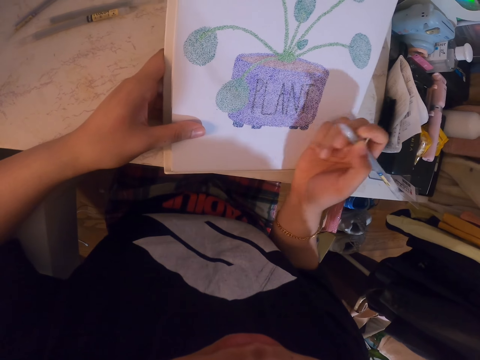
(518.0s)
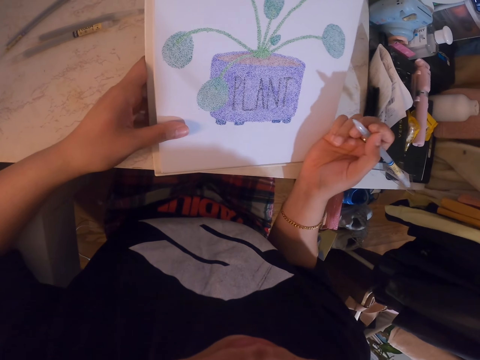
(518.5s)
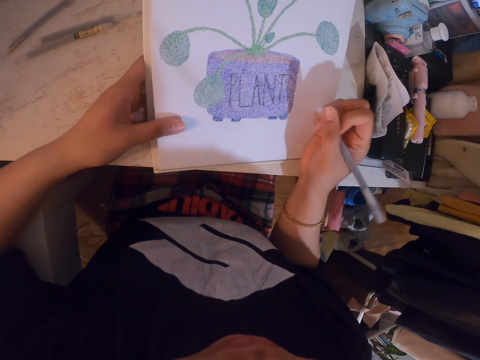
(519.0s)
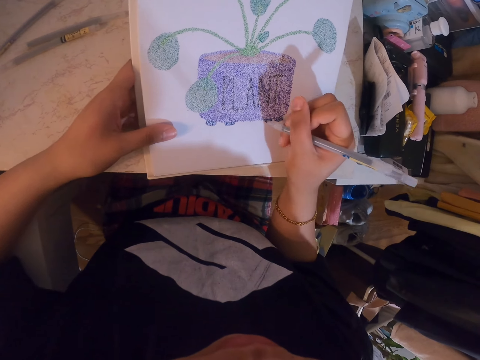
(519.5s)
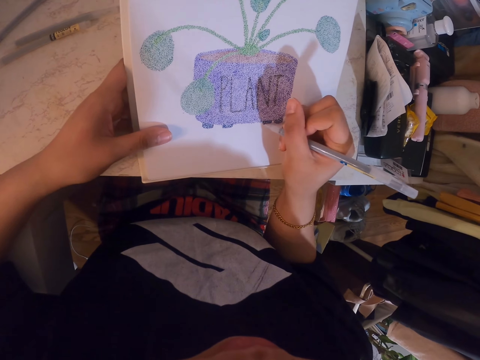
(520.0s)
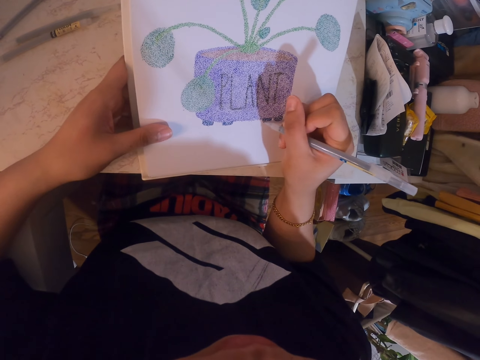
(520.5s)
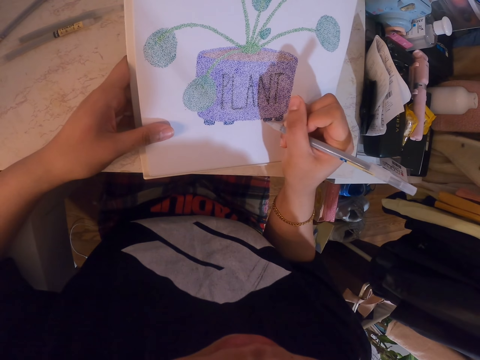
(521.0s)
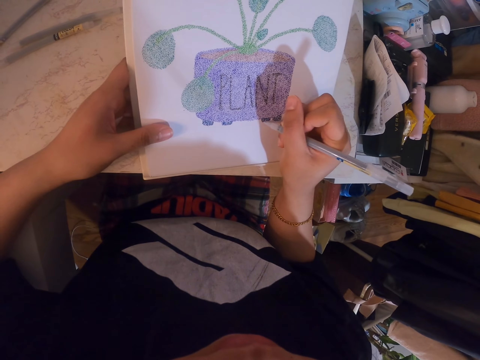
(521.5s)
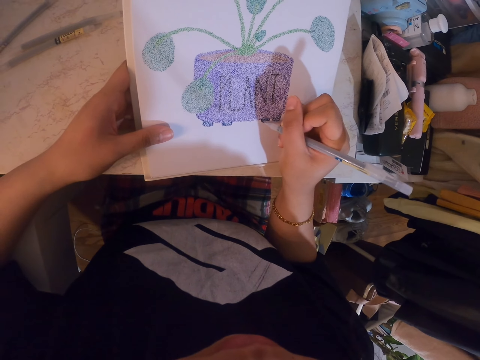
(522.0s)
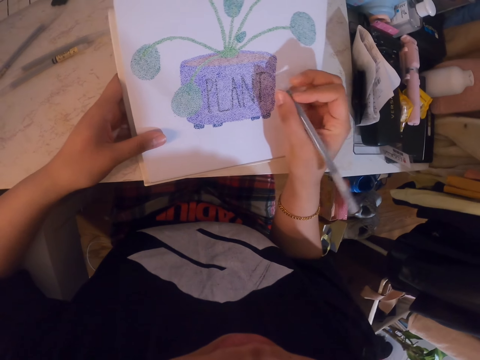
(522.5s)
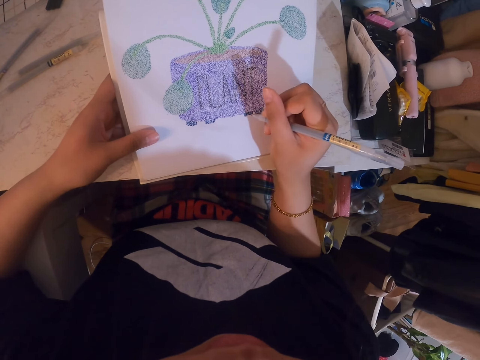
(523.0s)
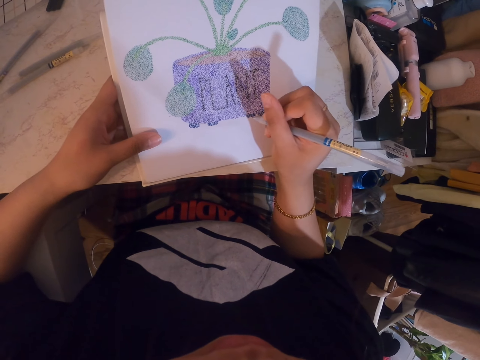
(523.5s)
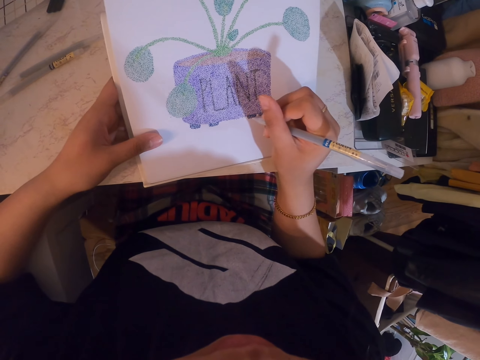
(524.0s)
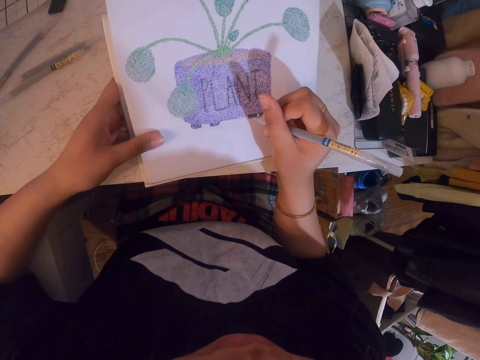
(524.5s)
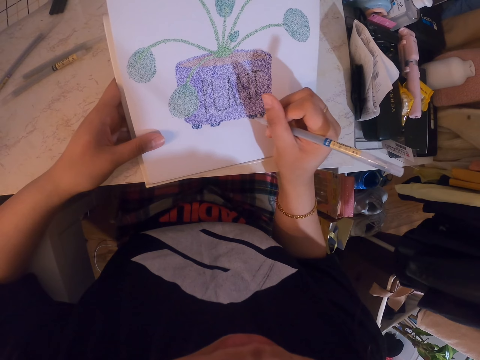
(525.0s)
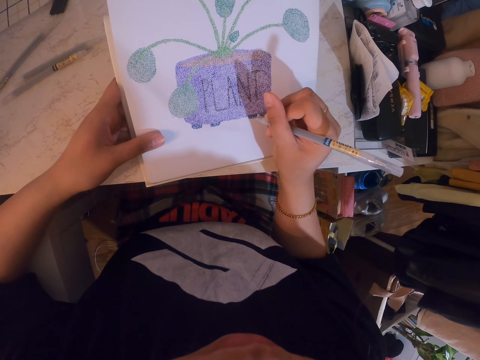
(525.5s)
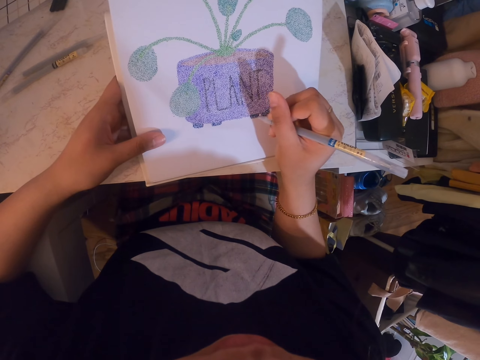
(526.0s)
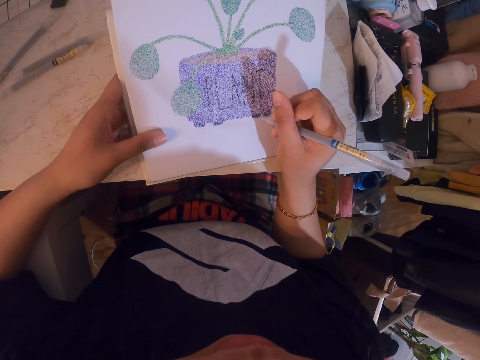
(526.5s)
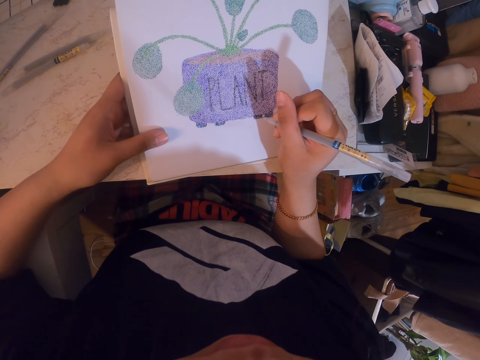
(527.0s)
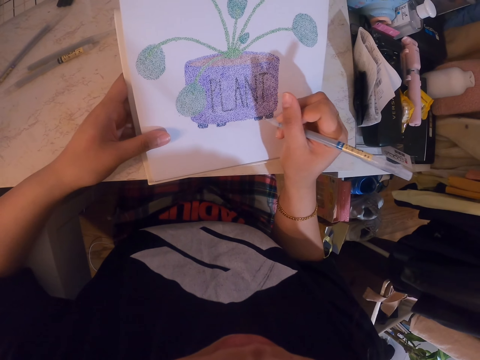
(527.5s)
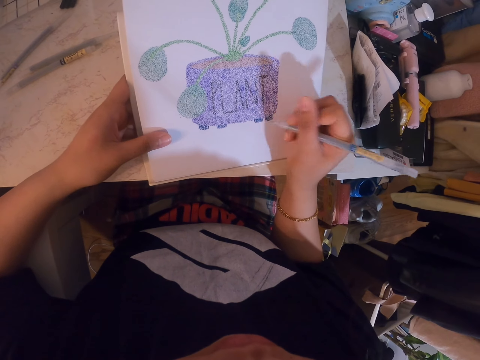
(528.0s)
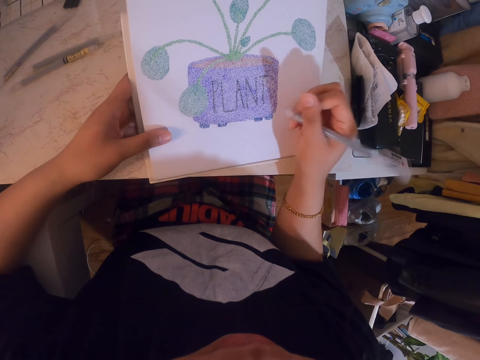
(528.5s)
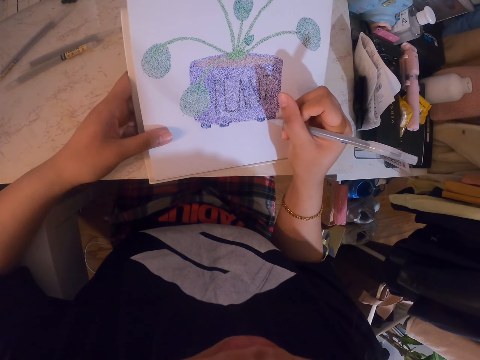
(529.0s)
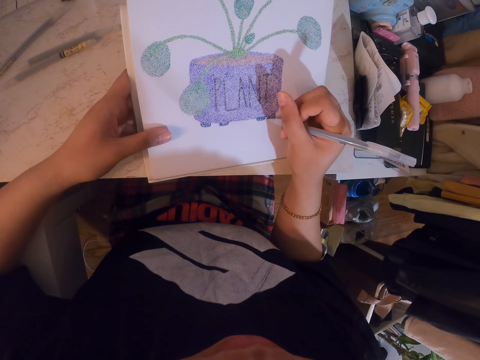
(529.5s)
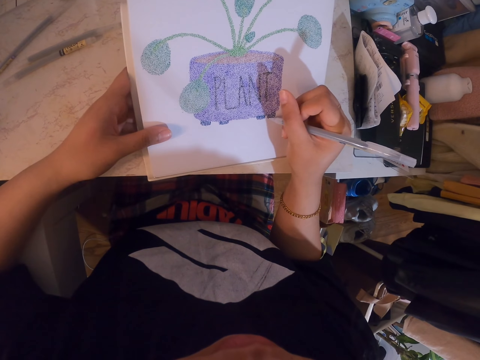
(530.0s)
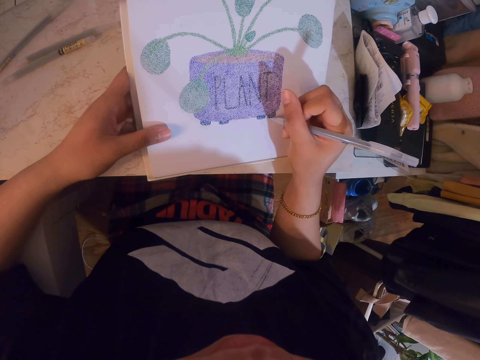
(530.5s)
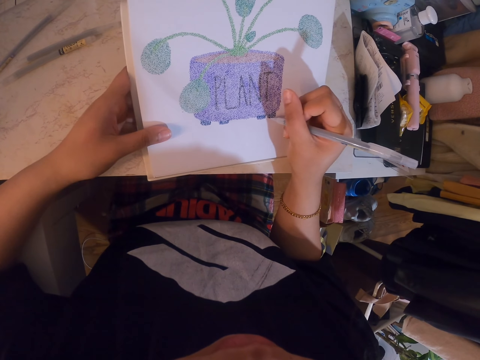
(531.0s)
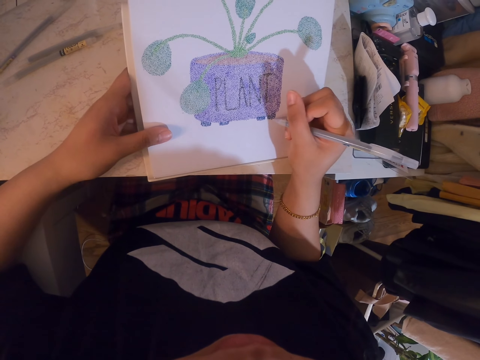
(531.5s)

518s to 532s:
The camera wearer stares at the phone. She adjusts the drawing pen in her hand. She adds dots on the drawing with the drawing pen. She adjusts the drawing pen in her hand. She adds dots on the drawing with the drawing pen. She adjusts the drawing pen in her hand. She adds dots on the drawing with the drawing pen.

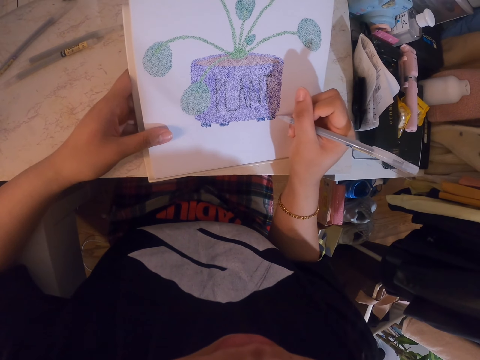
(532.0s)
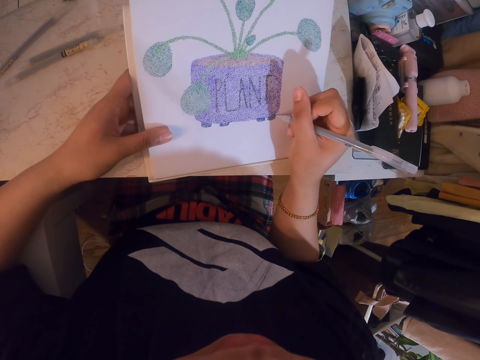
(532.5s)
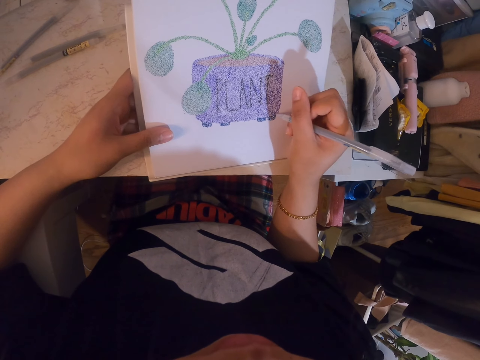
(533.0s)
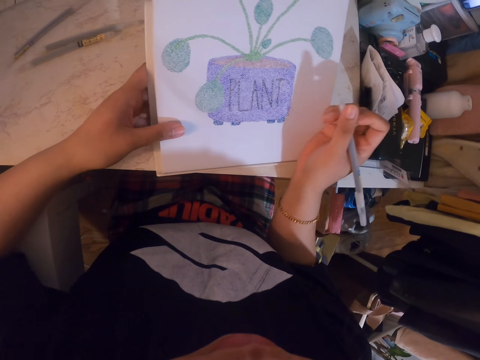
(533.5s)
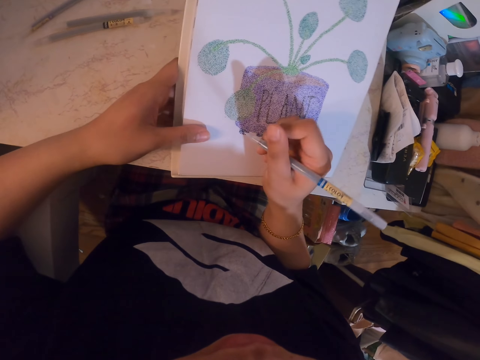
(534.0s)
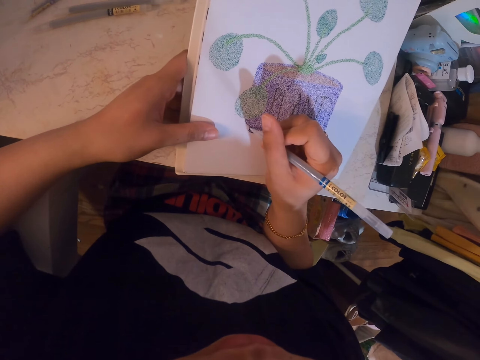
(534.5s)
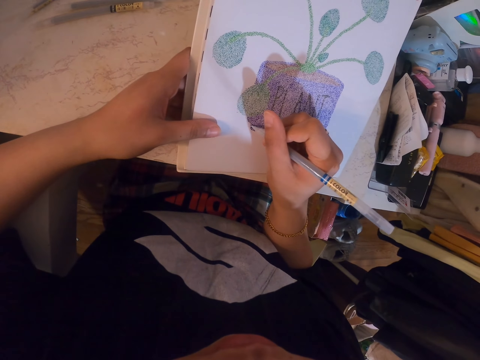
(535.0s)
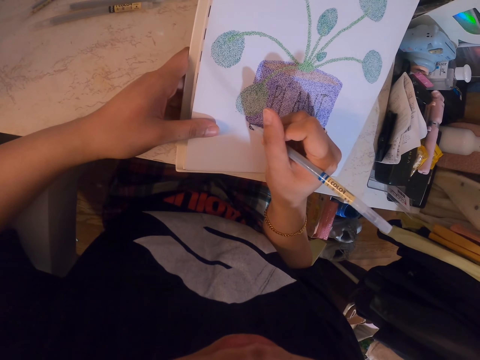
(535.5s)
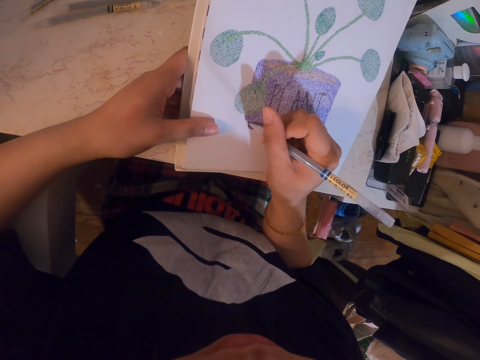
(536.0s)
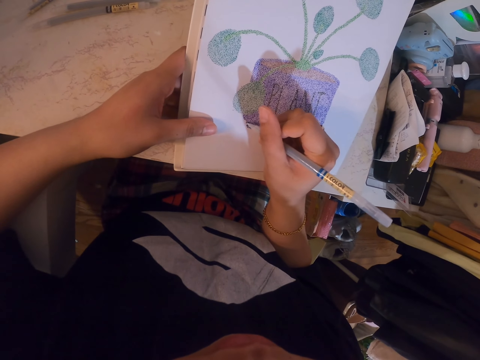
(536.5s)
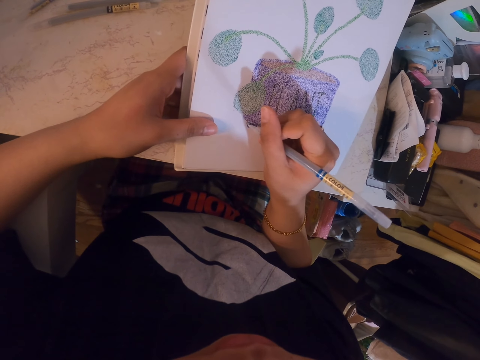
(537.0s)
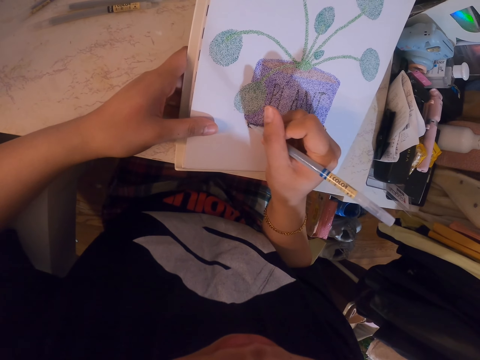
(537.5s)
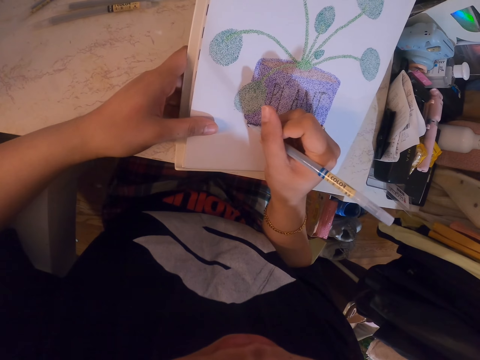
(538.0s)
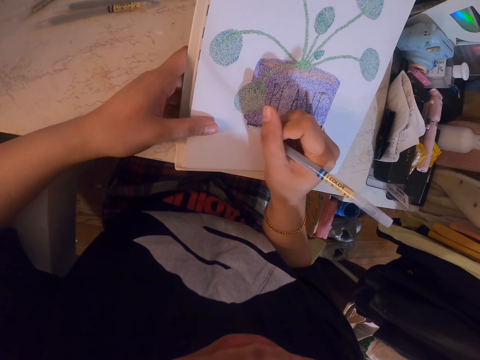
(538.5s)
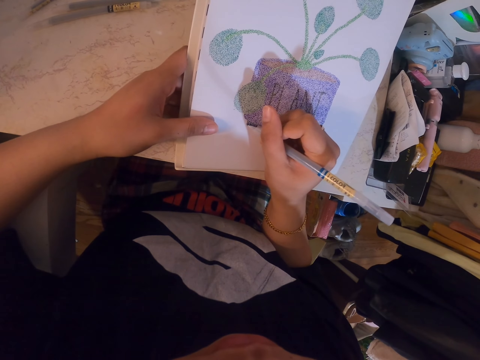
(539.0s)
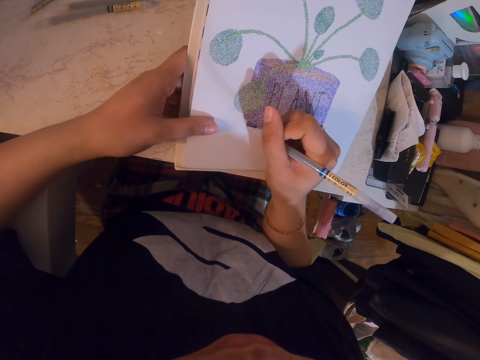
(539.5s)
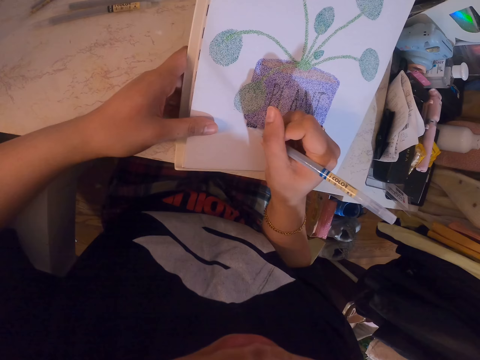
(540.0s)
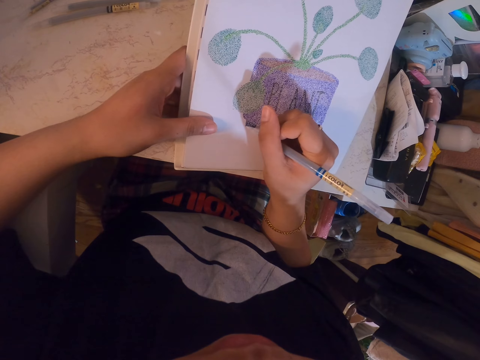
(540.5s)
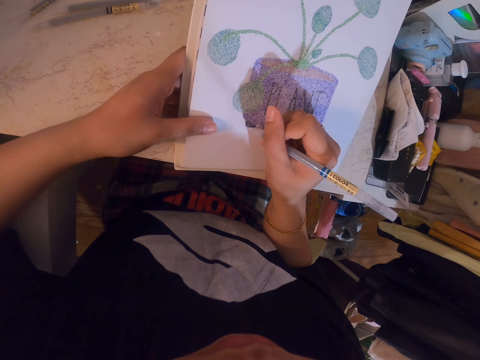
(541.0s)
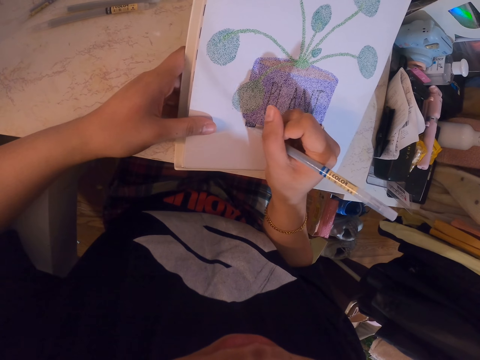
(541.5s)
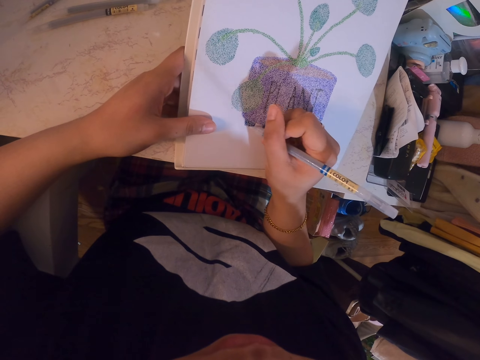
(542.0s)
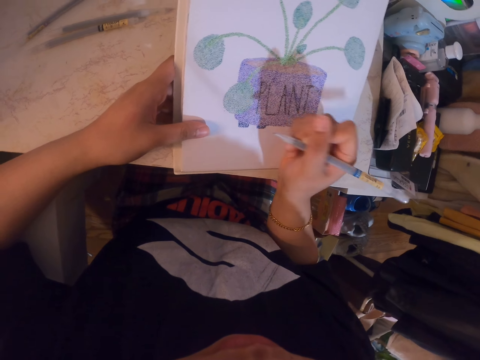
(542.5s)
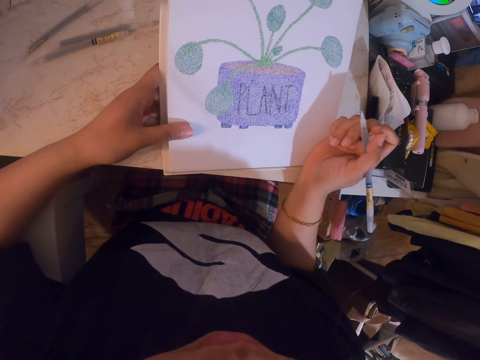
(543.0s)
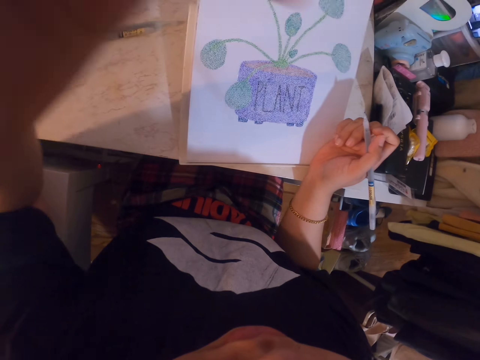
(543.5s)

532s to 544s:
The camera wearer adjusts the drawing pen in her hand. She adds dots on the drawing with the drawing pen. She holds the pen. She adjusts the drawing pen in her hand. She touches the camera. She fixes the camera.
